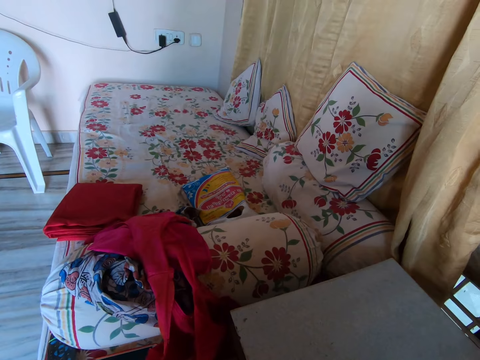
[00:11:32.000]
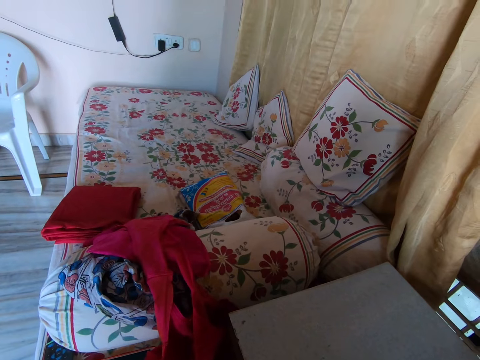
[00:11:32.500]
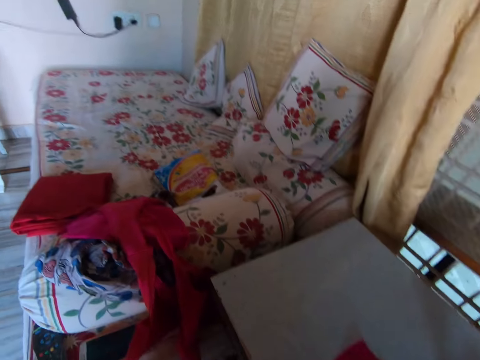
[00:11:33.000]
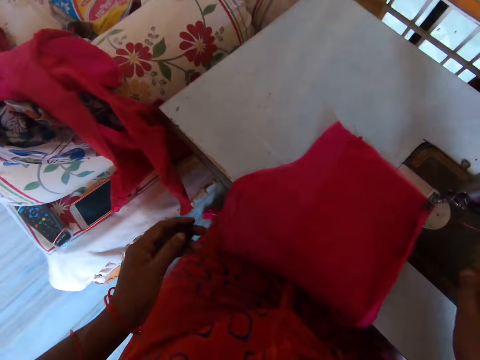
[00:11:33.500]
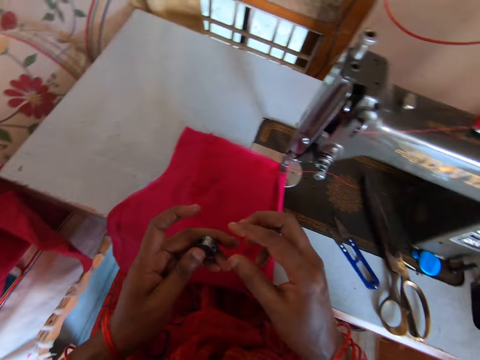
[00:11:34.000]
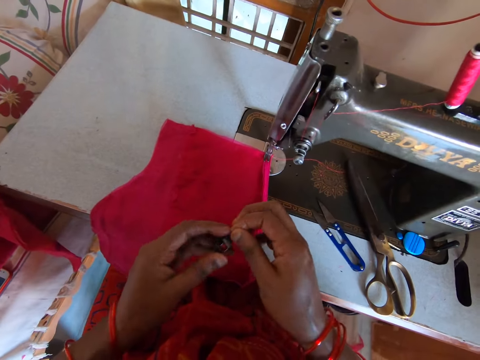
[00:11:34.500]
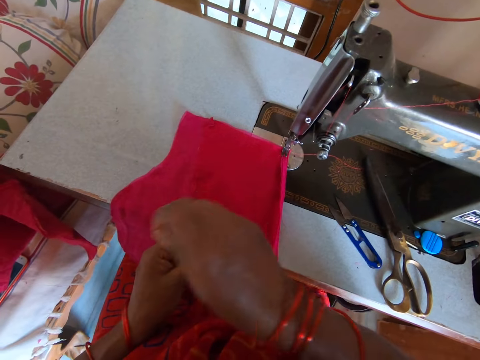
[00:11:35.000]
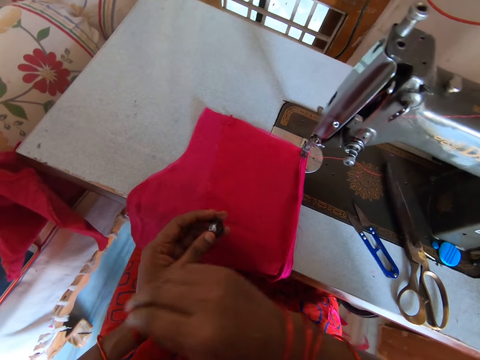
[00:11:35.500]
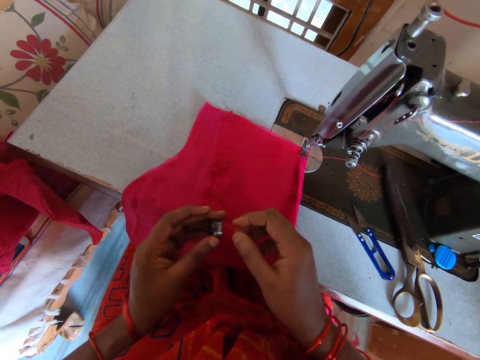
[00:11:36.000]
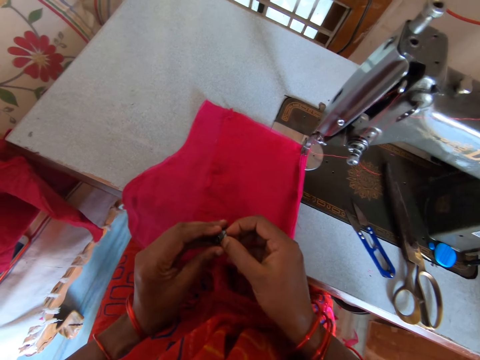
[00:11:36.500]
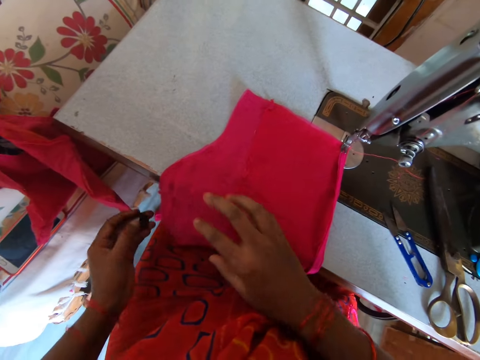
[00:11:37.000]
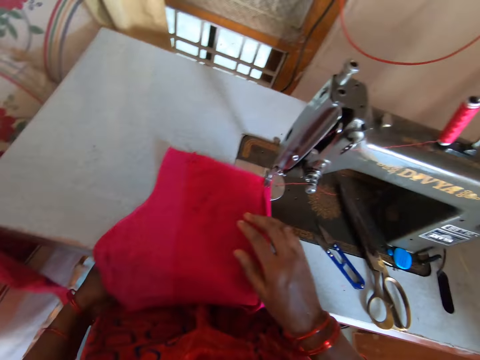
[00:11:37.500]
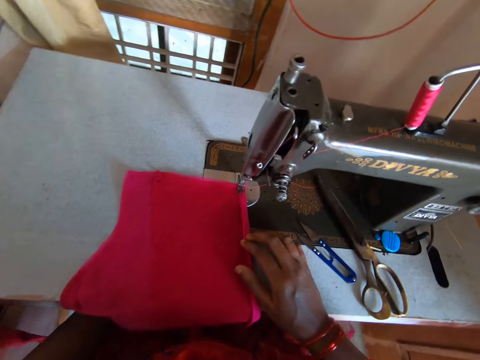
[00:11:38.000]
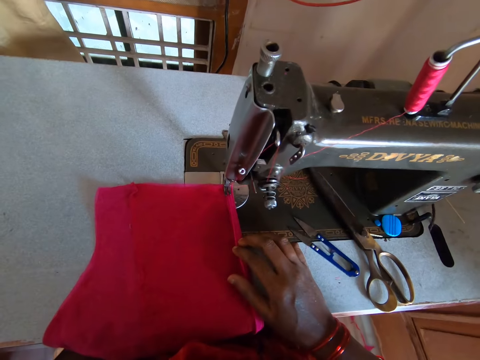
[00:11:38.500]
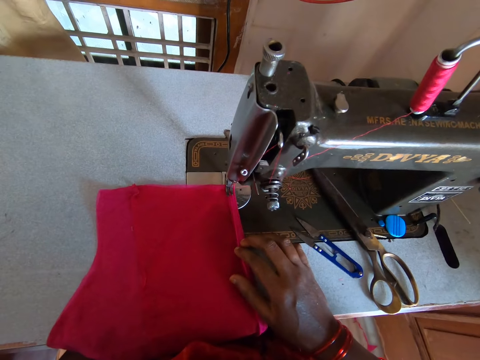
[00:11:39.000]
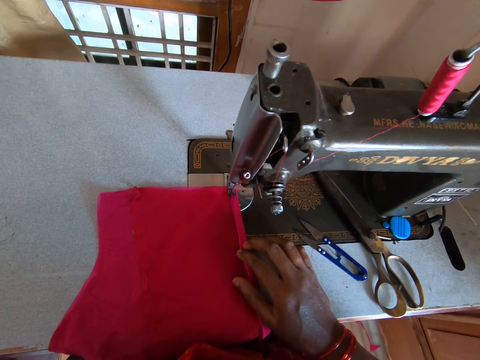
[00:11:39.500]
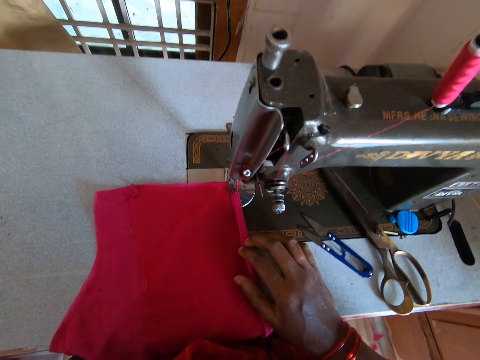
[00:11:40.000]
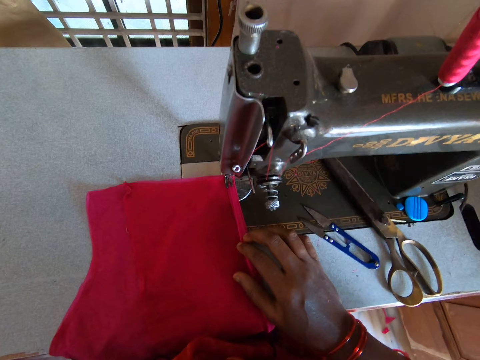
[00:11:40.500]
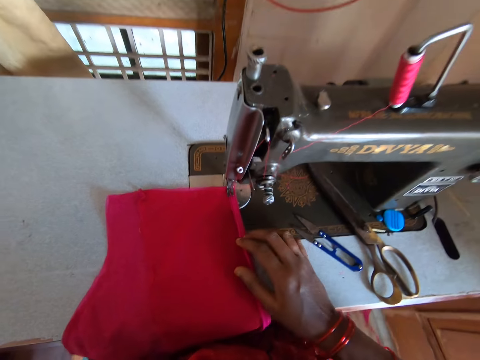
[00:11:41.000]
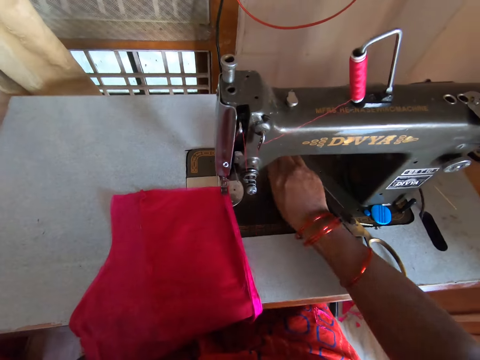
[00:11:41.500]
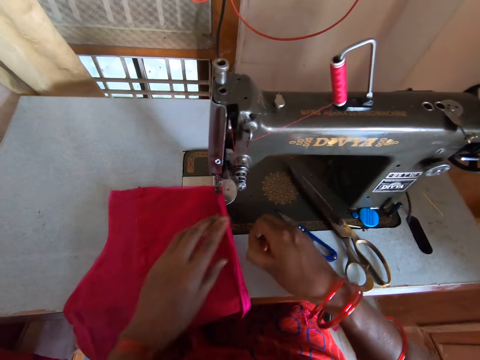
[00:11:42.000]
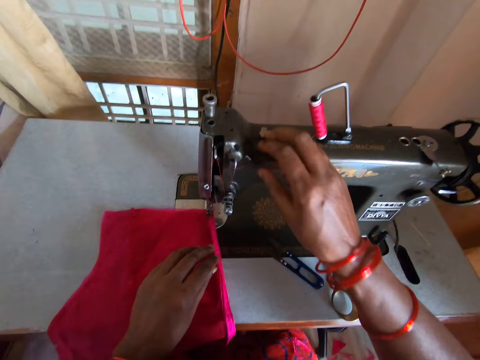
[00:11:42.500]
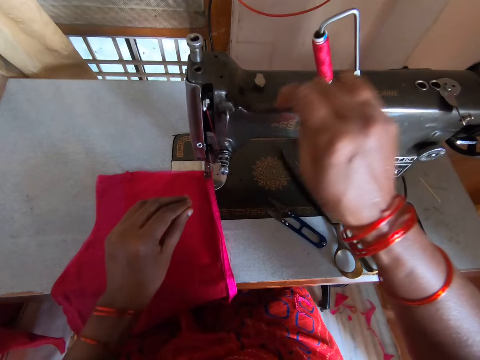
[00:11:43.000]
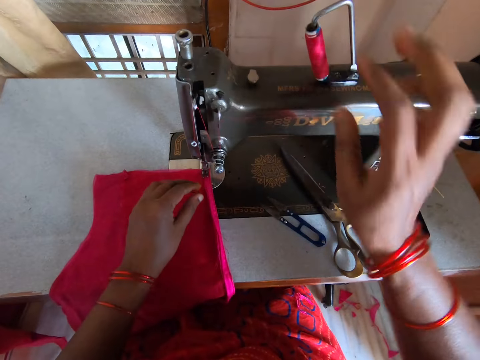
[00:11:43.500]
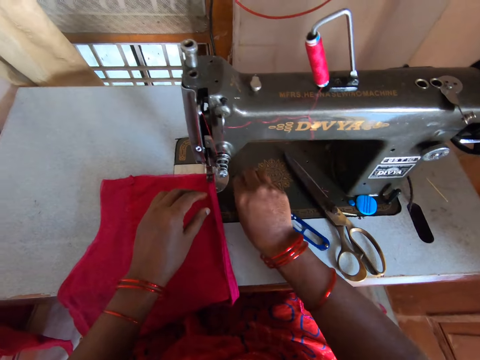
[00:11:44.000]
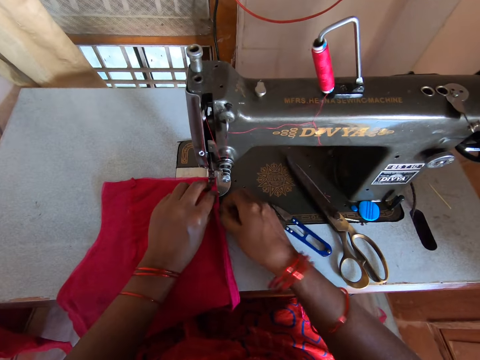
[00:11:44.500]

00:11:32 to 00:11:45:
The camera wearer looks around. They pull a thread from the bobbin winder. They fix the thread to the sewing machine. They place the bobbin winder under the sewing machine. They fix the sewing machine. They adjust the thread on the sewing machine.

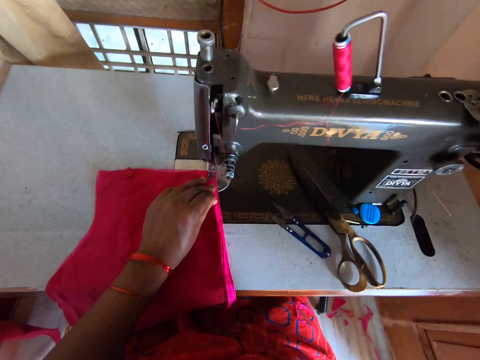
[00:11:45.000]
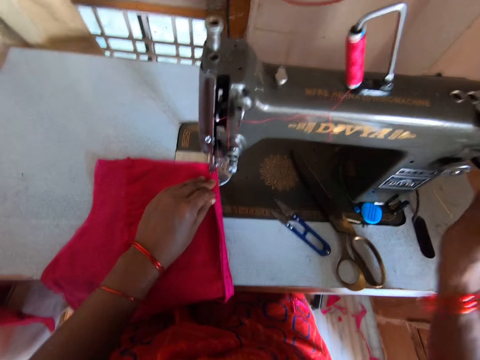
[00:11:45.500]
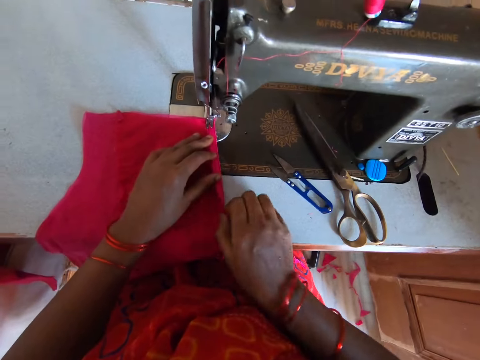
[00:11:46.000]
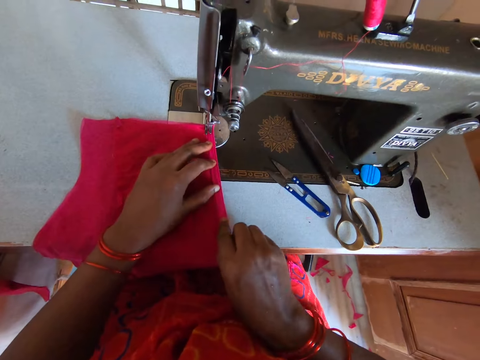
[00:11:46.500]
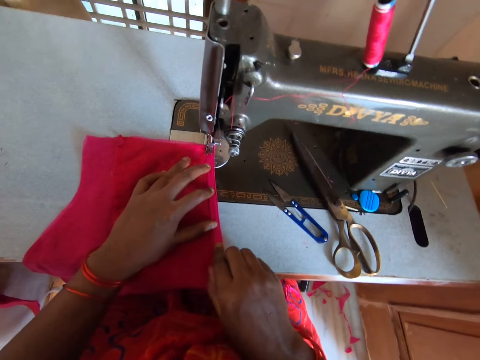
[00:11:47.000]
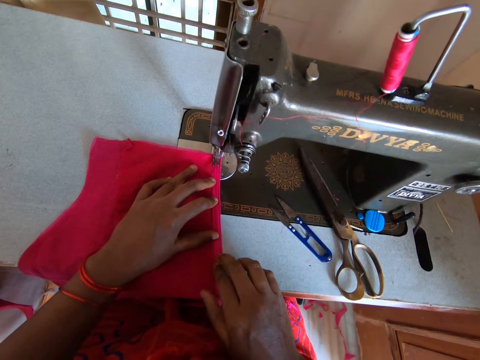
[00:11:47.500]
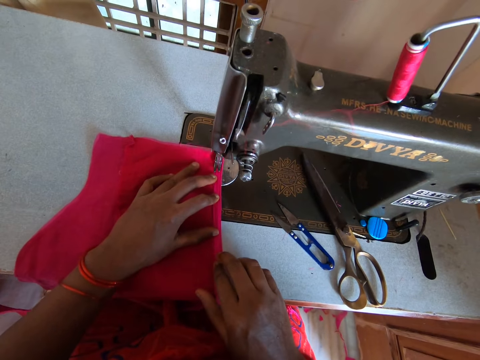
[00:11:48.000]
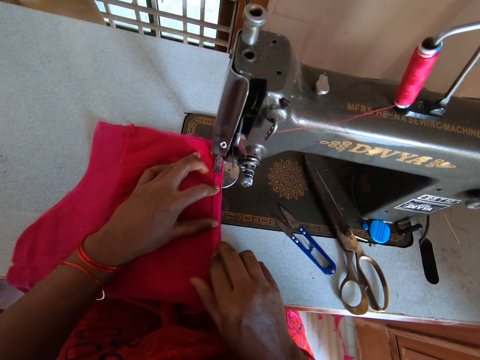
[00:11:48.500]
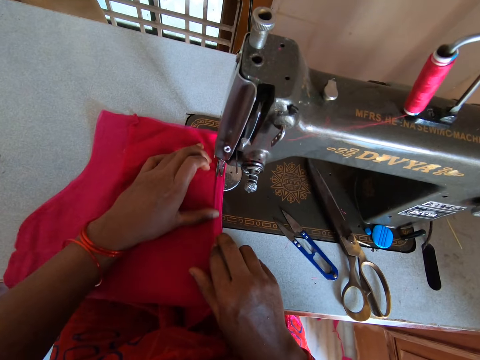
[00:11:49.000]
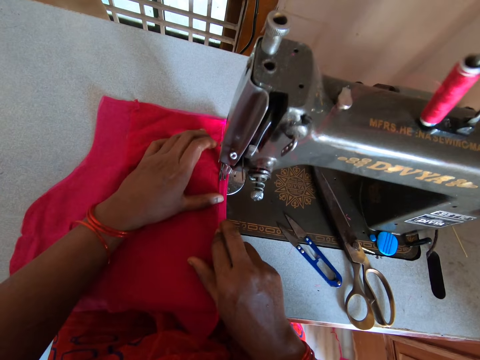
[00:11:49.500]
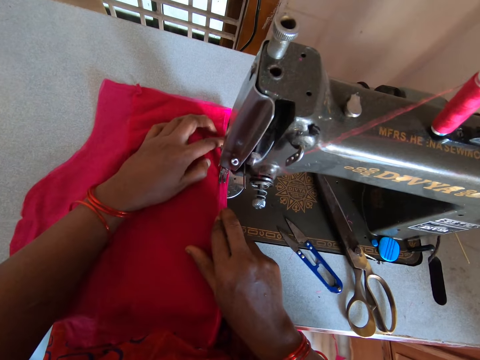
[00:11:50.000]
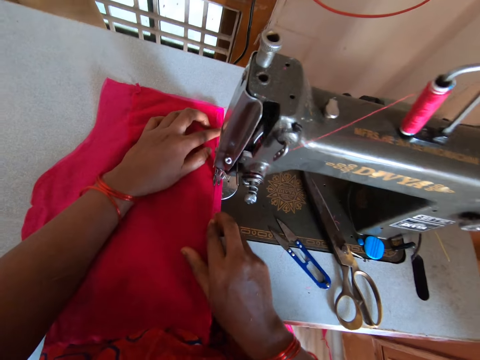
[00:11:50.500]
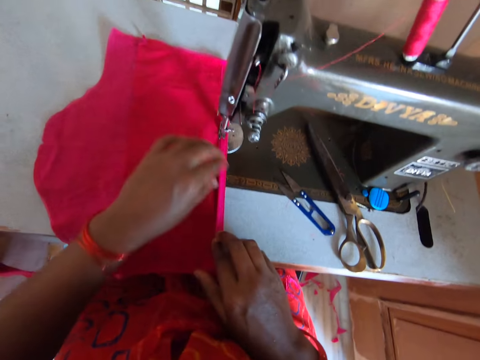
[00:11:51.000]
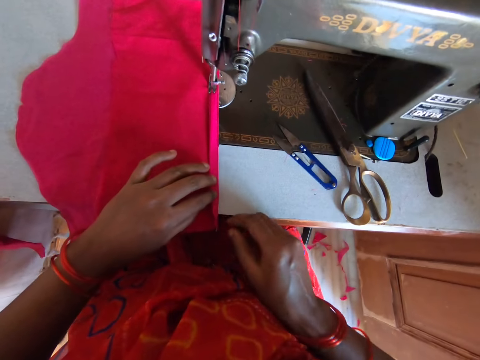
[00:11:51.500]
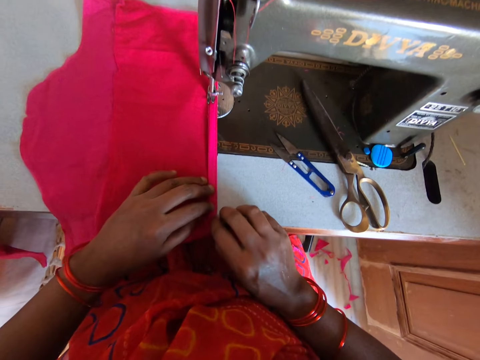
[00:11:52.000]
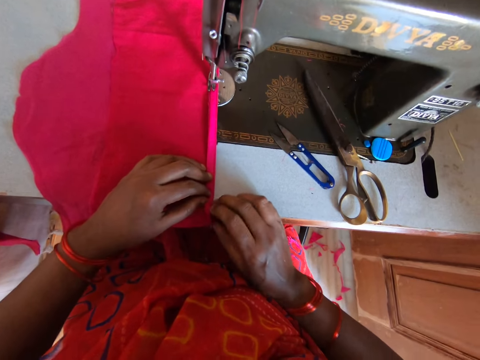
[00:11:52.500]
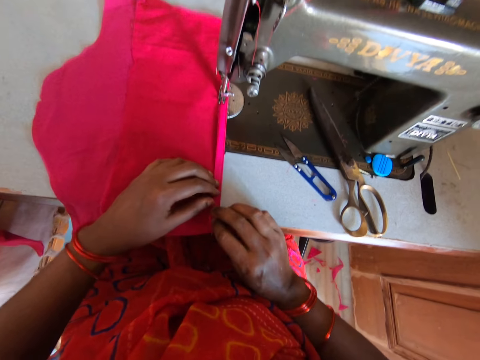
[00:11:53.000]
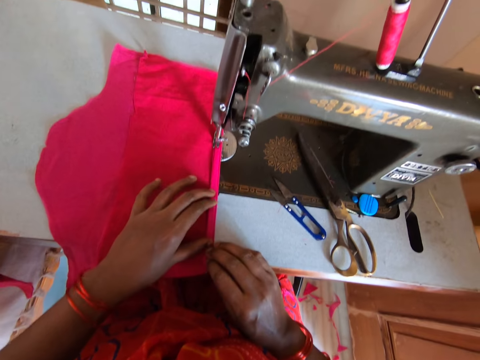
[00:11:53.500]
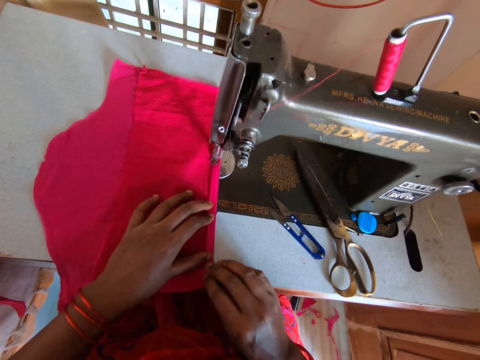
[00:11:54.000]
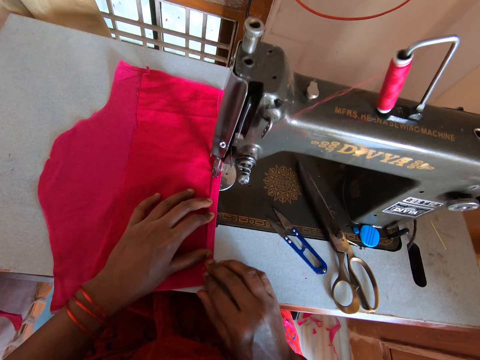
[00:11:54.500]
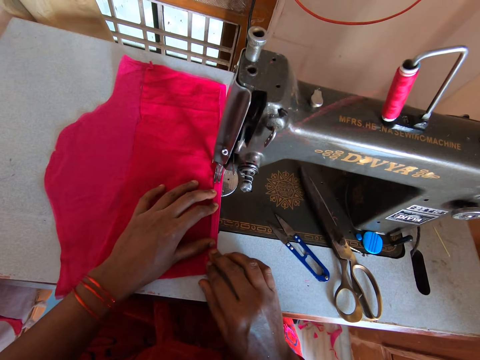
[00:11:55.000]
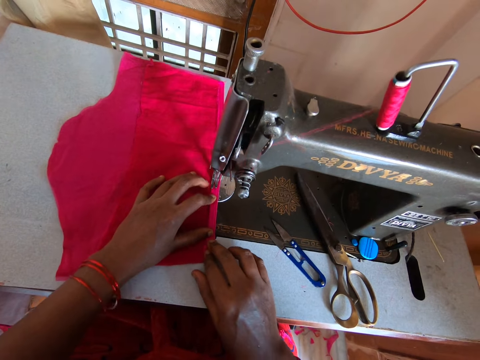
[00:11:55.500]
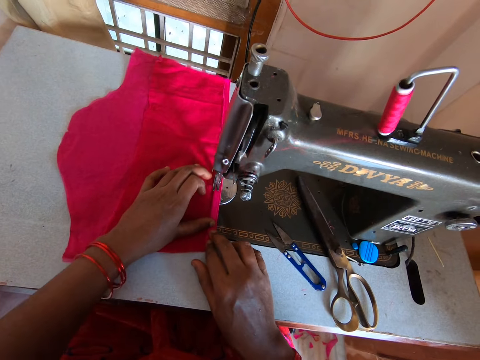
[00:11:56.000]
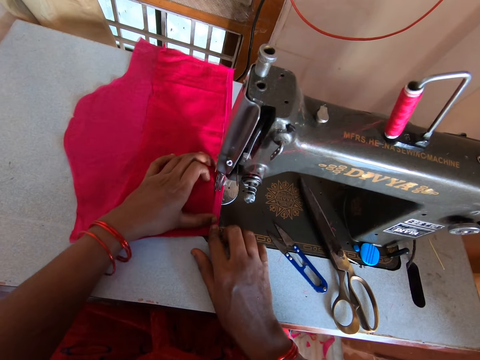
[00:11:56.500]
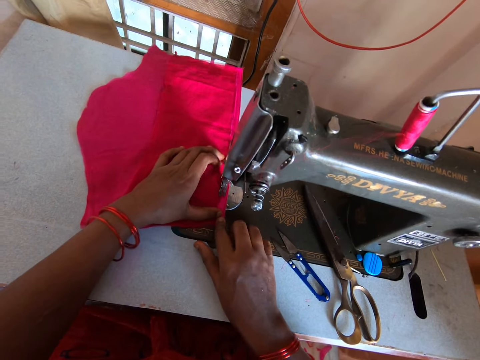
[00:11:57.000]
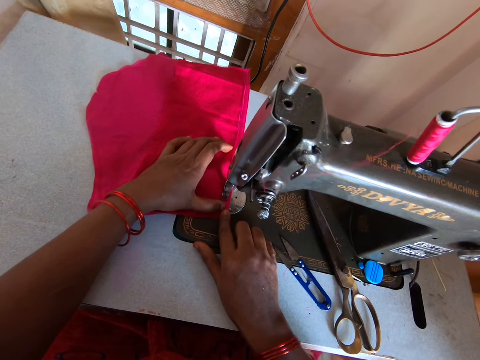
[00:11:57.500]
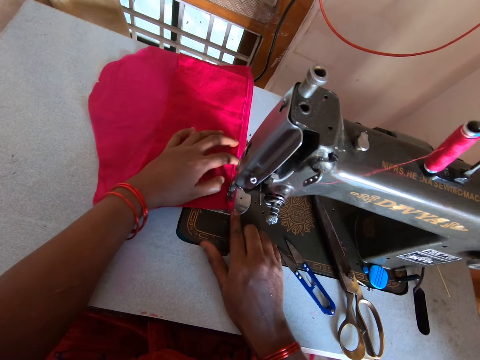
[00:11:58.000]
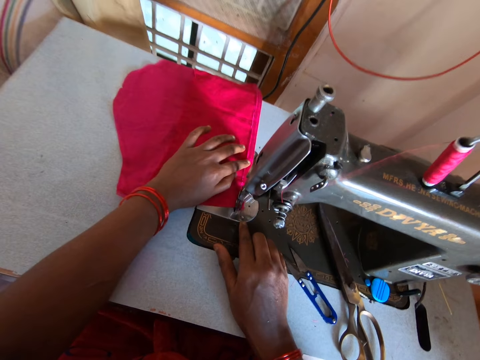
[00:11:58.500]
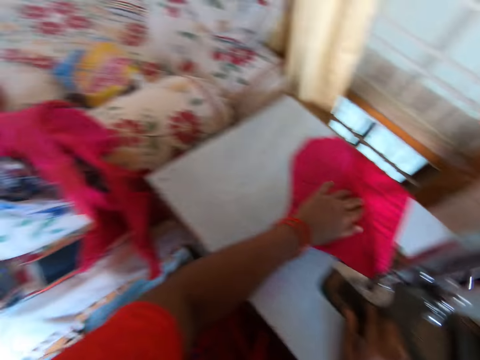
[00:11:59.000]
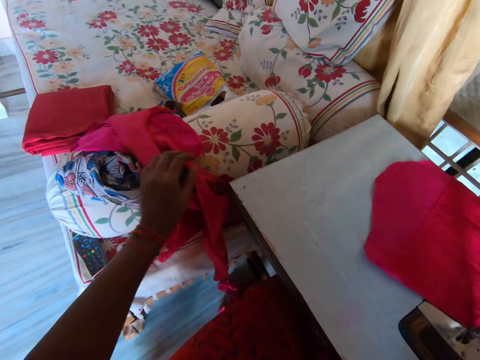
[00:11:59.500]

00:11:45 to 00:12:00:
The camera wearer spins the sewing machine wheel. They fold the piece of cloth on the sewing machine. They adjust the material. They sew the piece of cloth with the sewing machine. They fold the piece of cloth on the sewing machine. They adjust the material. They sew the piece of cloth with the sewing machine.
